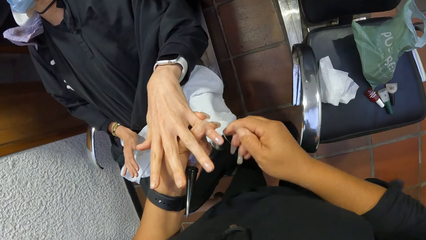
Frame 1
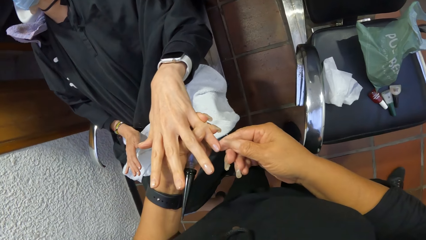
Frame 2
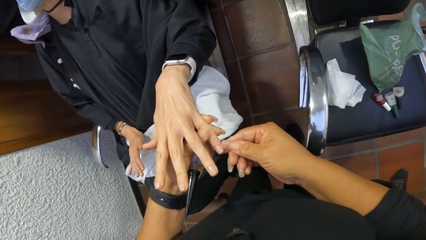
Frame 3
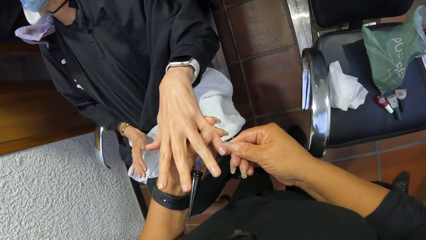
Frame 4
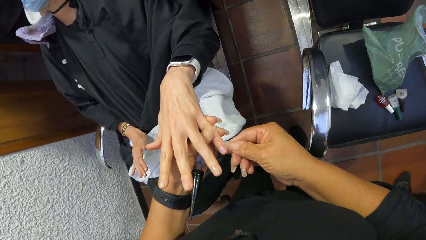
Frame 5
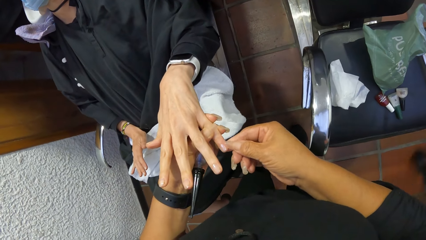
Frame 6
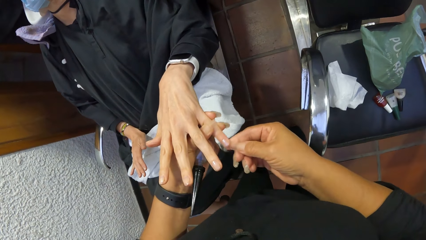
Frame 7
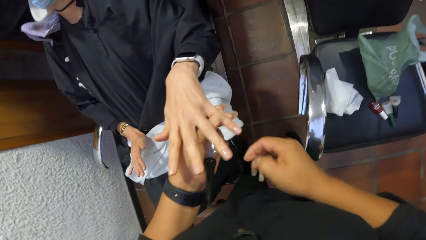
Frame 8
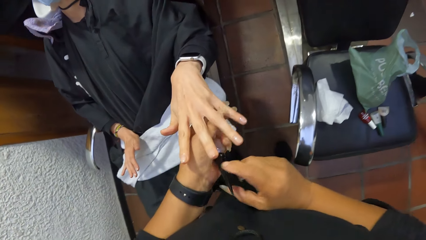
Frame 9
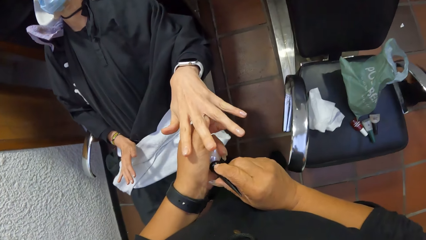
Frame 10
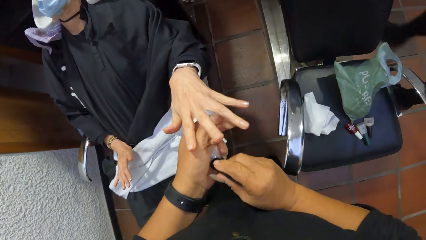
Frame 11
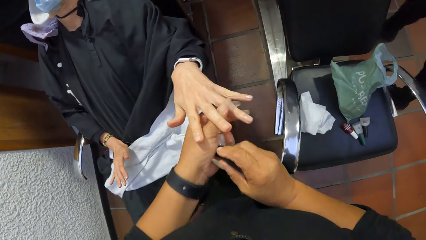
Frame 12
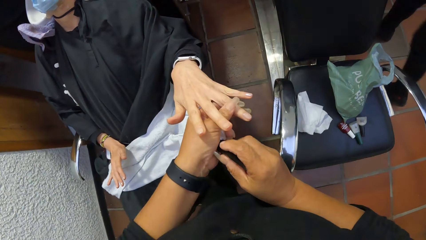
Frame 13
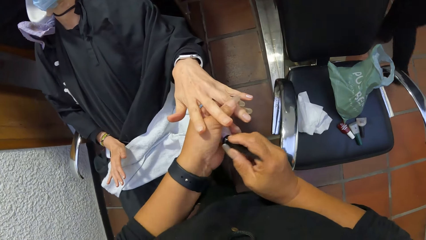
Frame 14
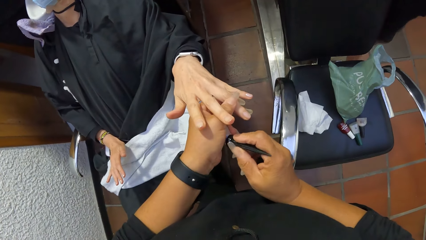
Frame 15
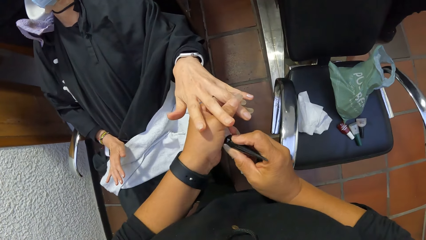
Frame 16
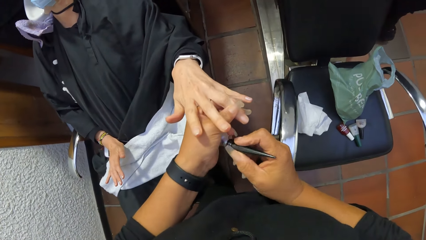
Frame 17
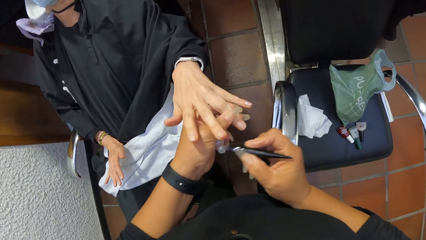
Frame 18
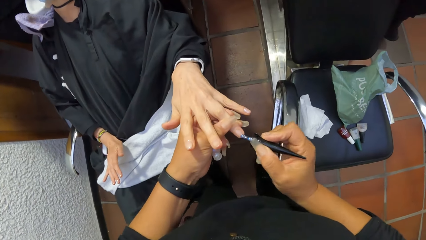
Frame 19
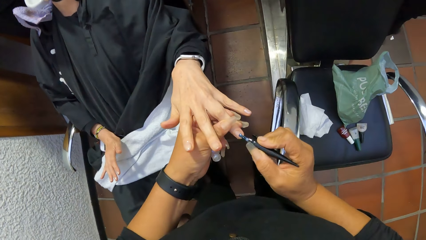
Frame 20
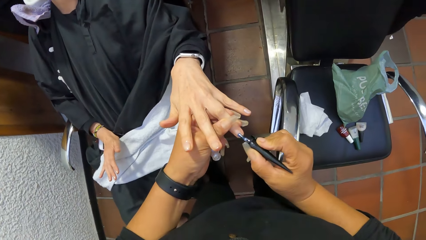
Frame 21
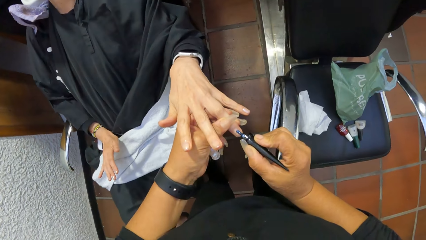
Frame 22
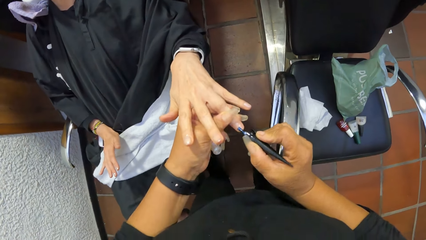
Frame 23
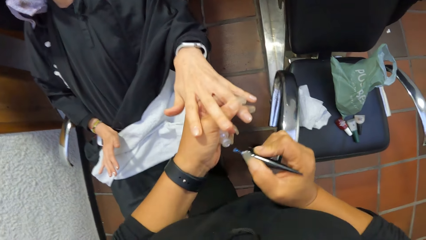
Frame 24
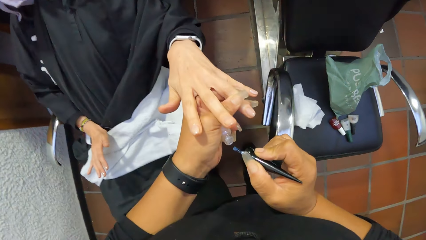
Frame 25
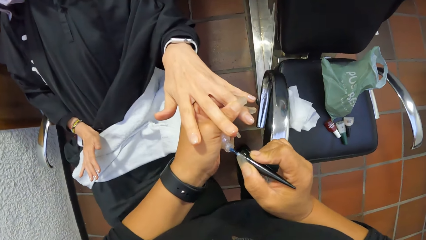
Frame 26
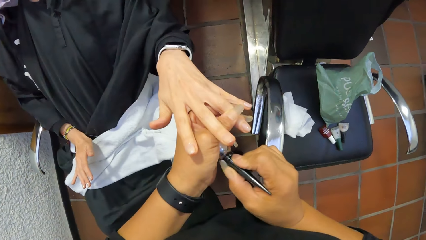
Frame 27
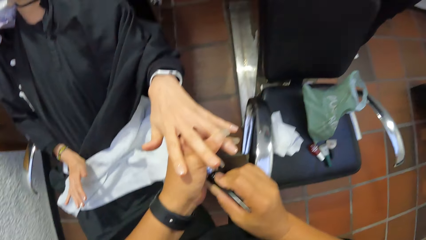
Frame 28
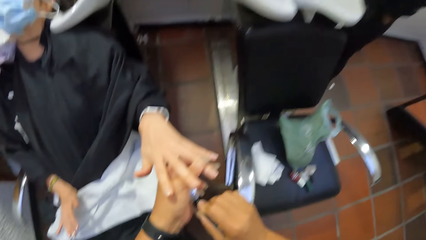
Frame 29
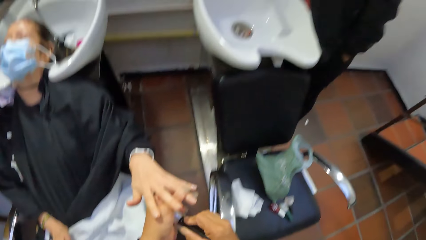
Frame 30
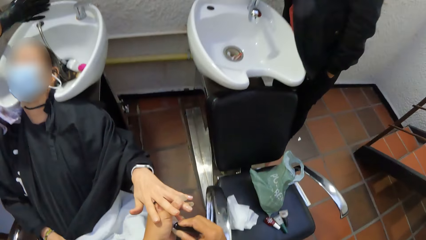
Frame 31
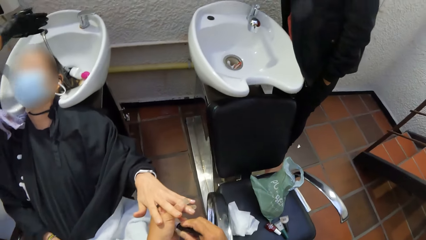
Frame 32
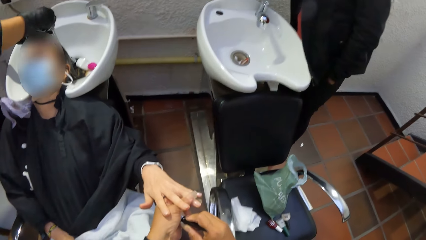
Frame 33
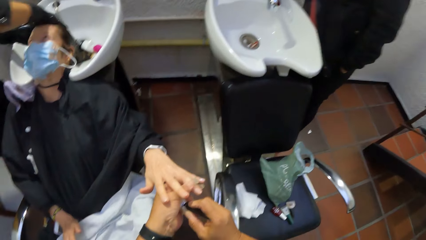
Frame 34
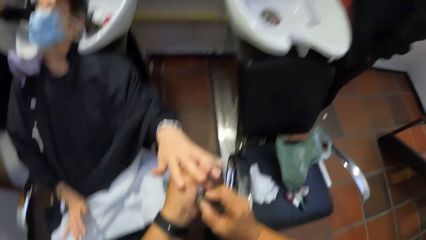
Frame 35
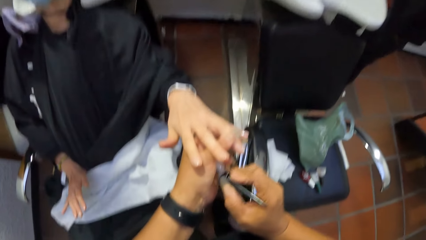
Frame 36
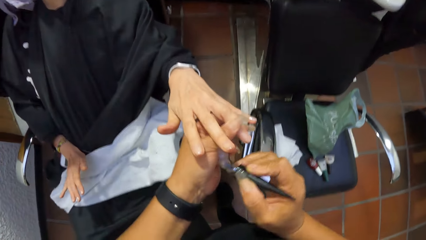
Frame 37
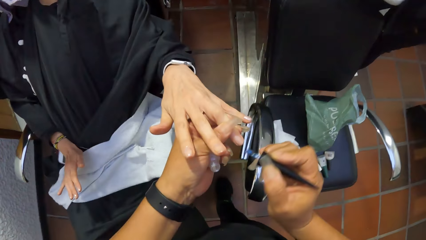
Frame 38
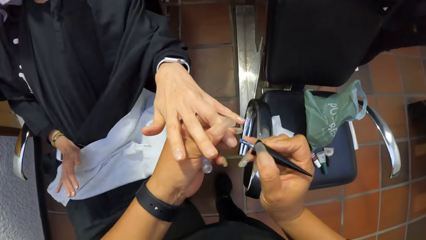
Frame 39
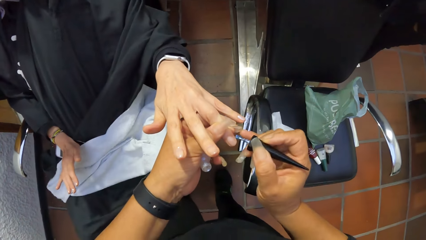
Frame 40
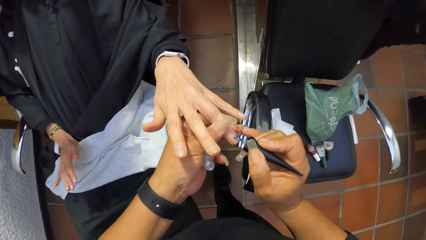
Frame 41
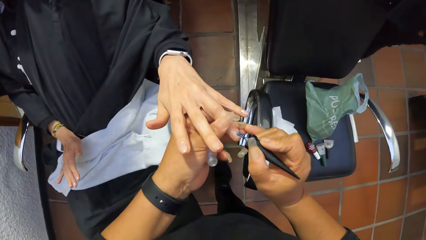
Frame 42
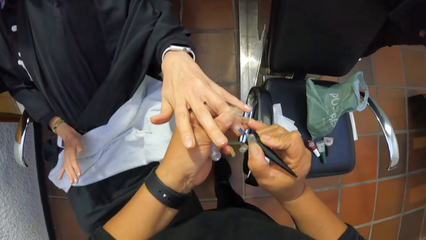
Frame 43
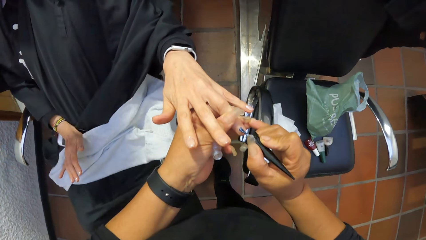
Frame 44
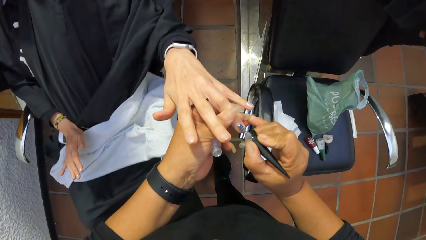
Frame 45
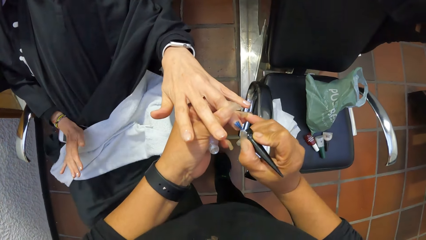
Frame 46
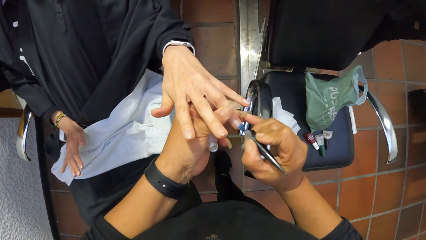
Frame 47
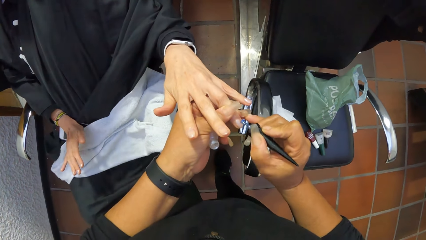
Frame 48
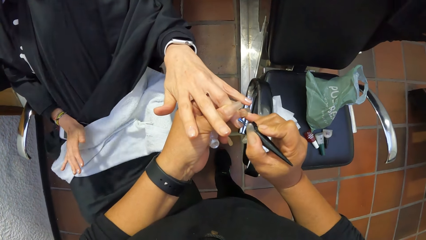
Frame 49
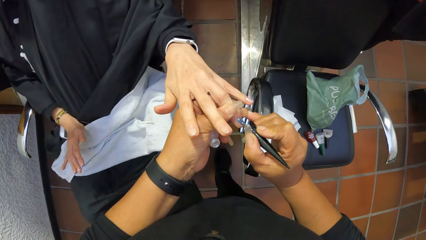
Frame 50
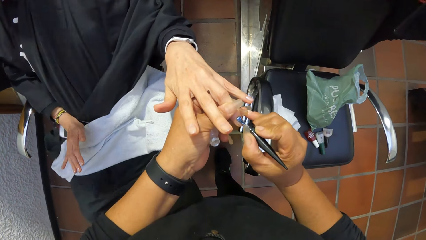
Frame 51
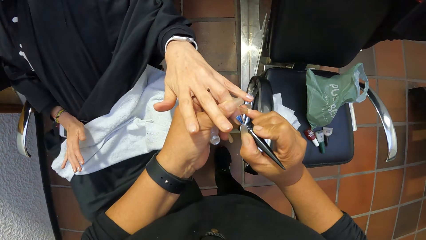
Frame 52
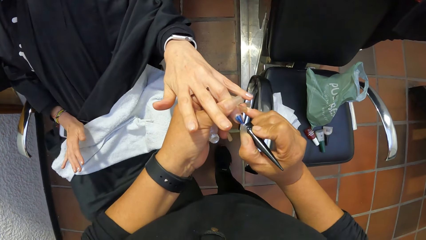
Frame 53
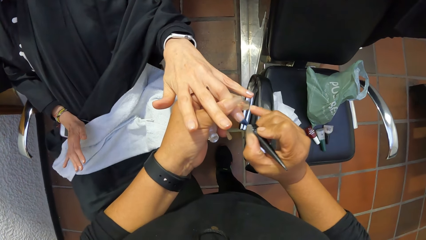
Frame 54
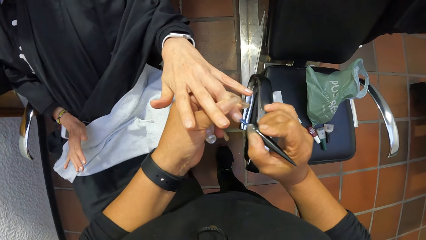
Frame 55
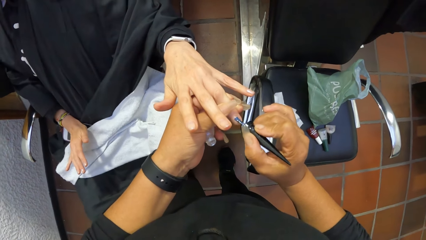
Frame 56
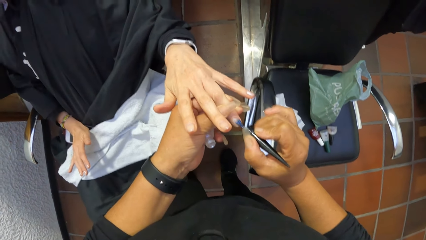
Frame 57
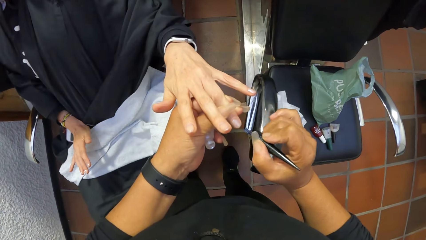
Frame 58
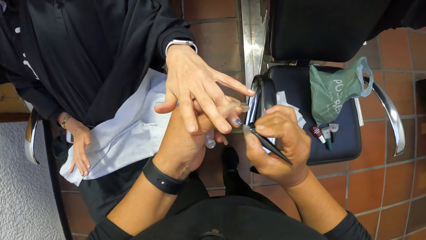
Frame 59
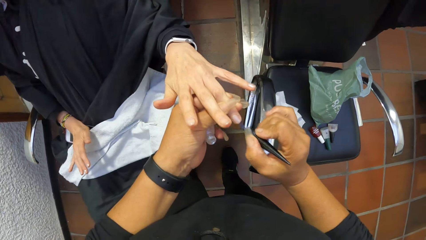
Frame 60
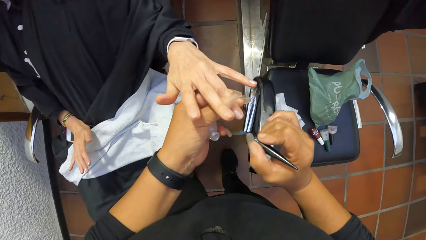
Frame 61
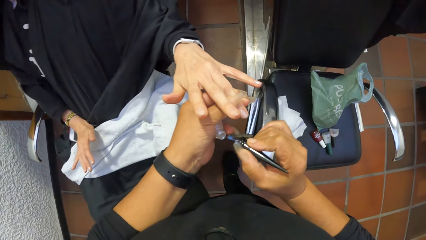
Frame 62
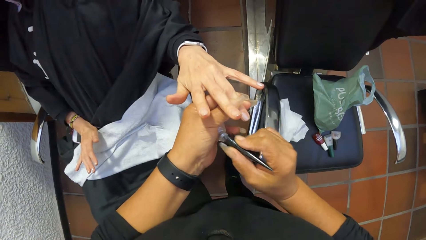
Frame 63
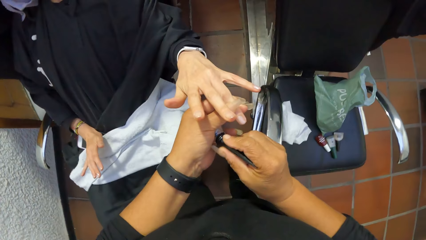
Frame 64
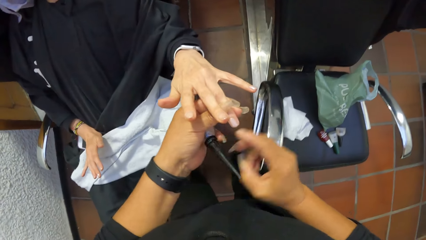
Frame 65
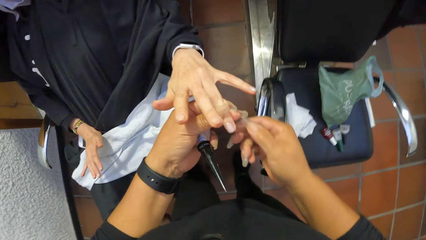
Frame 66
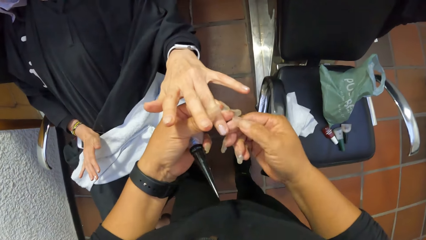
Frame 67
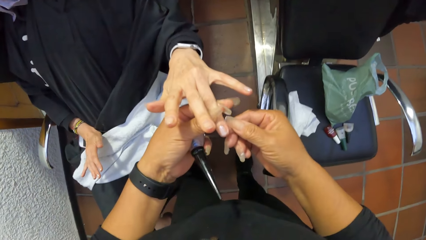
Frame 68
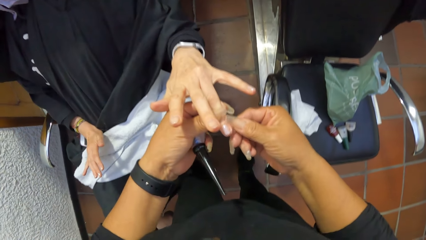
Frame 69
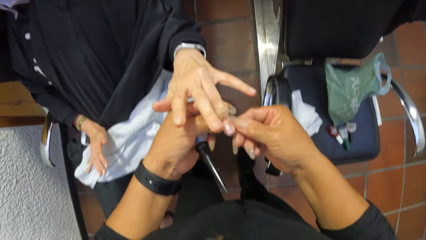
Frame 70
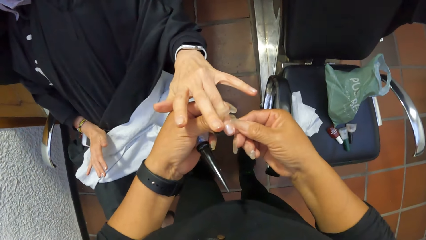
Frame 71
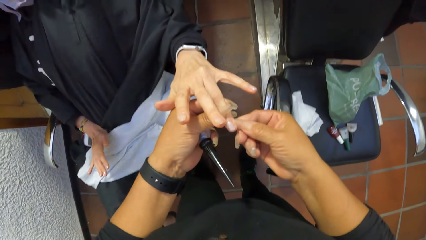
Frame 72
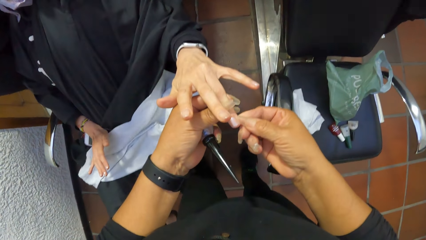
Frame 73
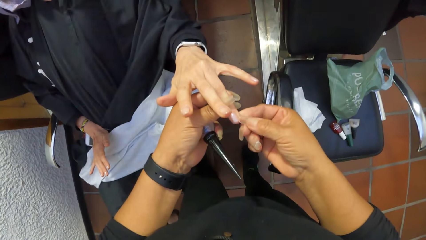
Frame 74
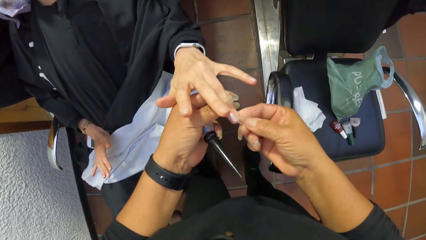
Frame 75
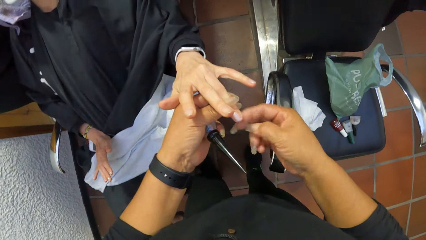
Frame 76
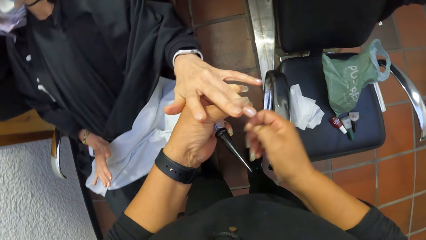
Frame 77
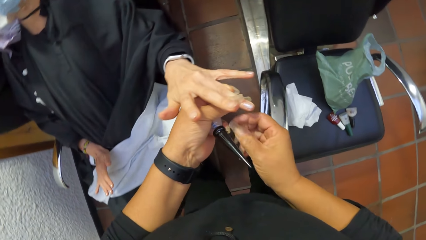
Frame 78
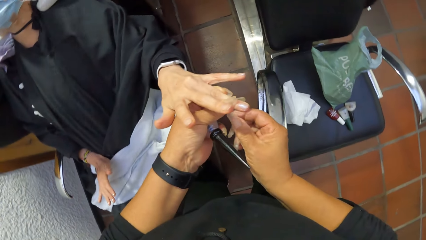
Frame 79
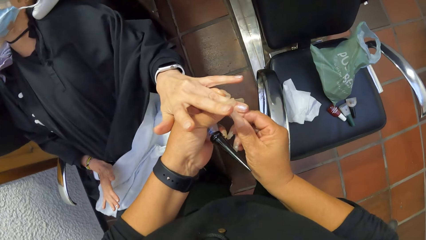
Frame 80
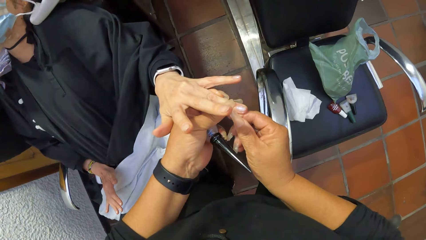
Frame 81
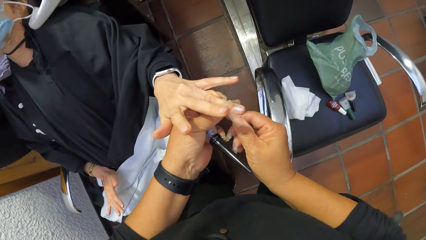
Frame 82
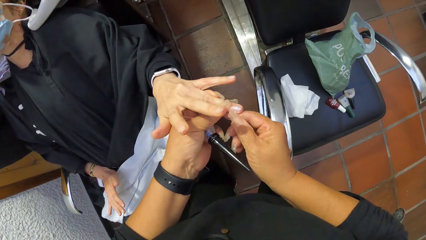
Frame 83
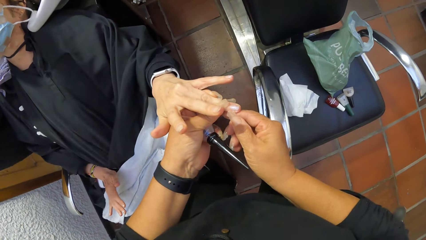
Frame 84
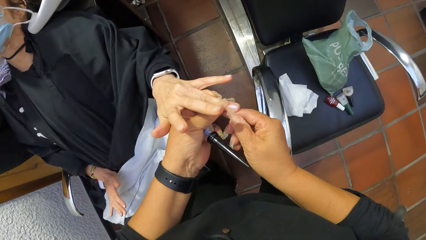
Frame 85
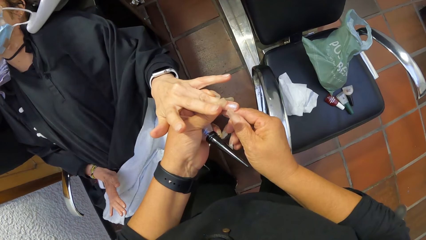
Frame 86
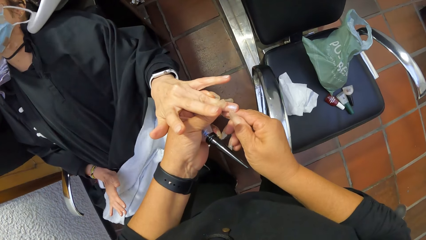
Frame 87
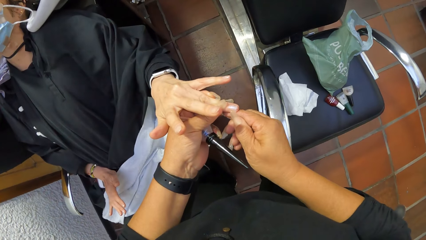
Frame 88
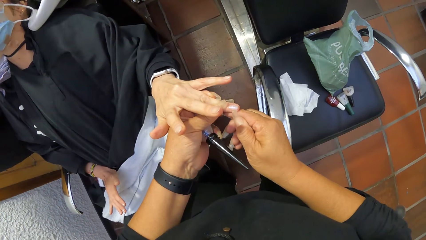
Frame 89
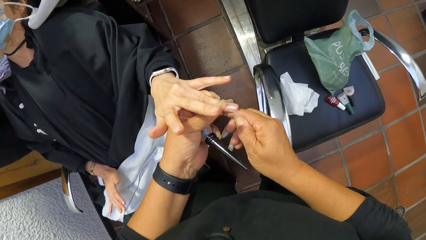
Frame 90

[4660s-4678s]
A woman walks to the hair wash sink. The camera wearer holds a finger on the left hand of another woman with her left hand. She lifts the nail polish brush from the bottle of nail polish with her right hand. She paints the finger nail with the nail polish brush with her right hand. She dips the nail polish brush into the bottle of nail polish with her right hand. She paints the finger nail with the nail polish brush with her right hand. She drops the nail polish brush into the bottle of nail polish with her right hand. She cleans the finger with her right hand.
